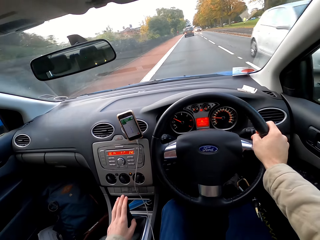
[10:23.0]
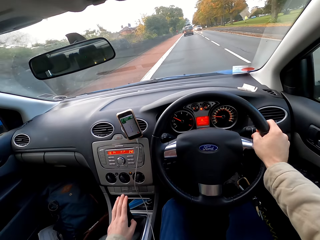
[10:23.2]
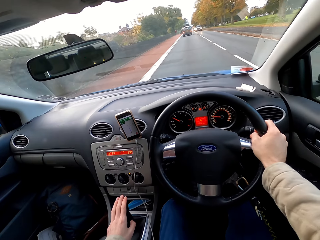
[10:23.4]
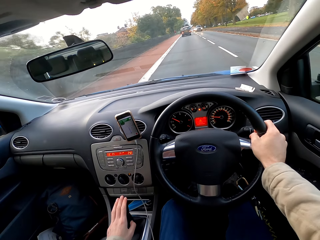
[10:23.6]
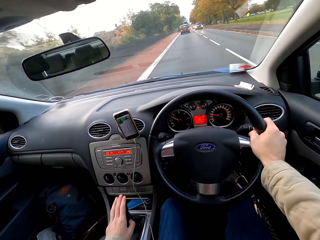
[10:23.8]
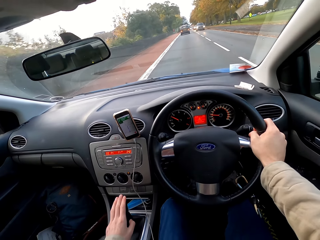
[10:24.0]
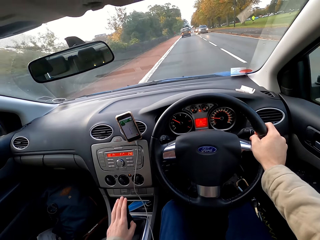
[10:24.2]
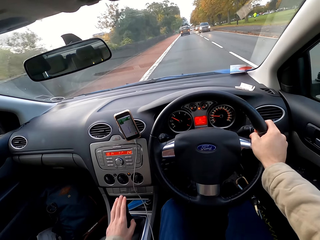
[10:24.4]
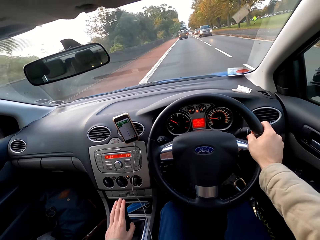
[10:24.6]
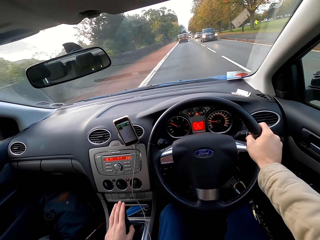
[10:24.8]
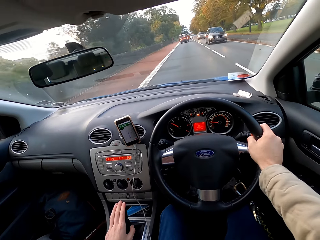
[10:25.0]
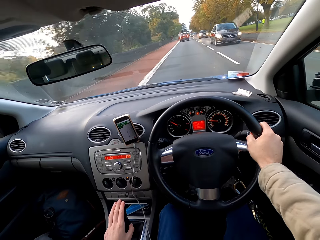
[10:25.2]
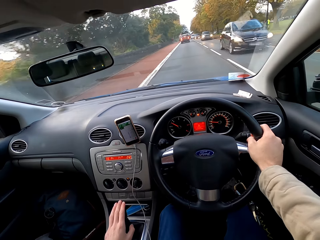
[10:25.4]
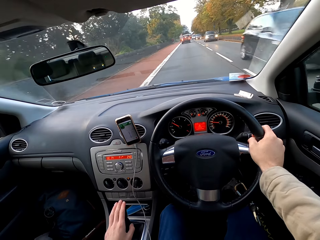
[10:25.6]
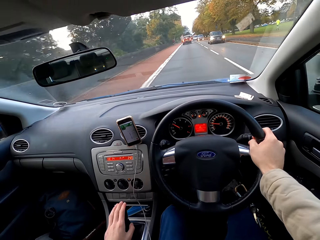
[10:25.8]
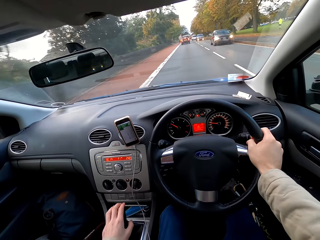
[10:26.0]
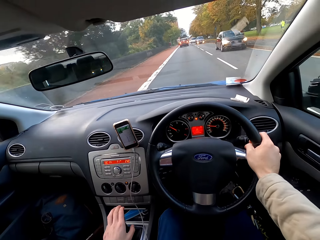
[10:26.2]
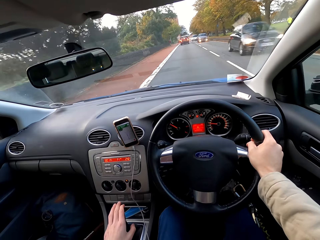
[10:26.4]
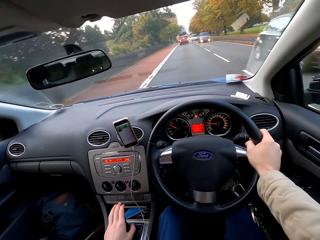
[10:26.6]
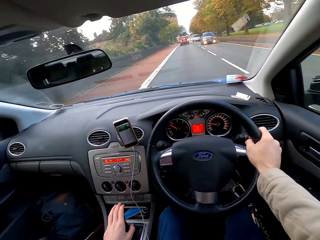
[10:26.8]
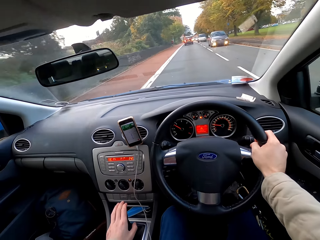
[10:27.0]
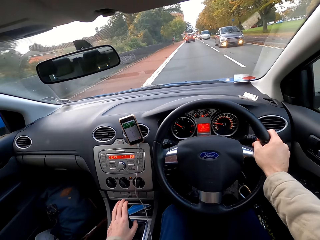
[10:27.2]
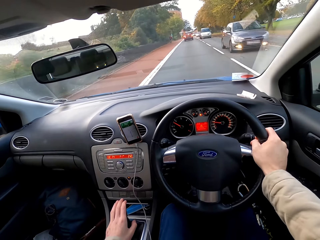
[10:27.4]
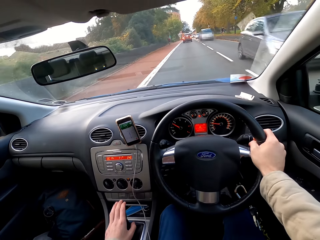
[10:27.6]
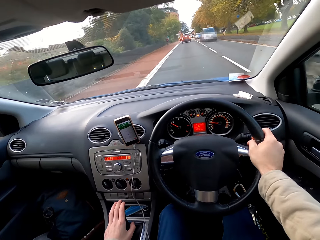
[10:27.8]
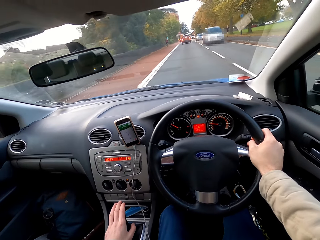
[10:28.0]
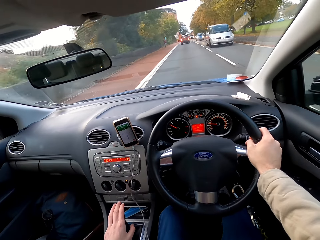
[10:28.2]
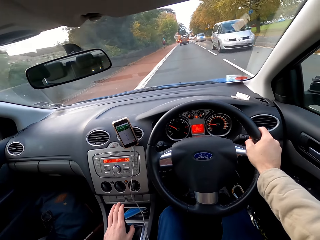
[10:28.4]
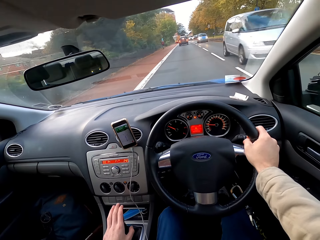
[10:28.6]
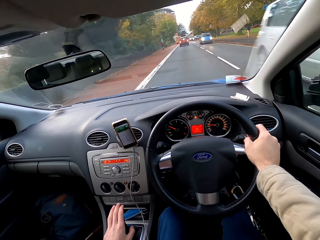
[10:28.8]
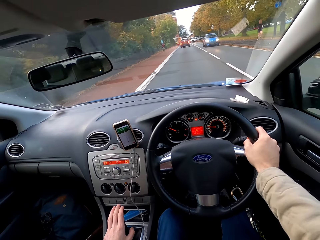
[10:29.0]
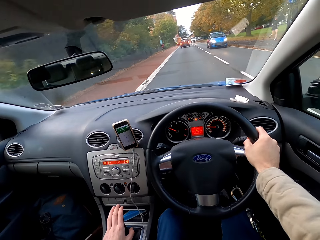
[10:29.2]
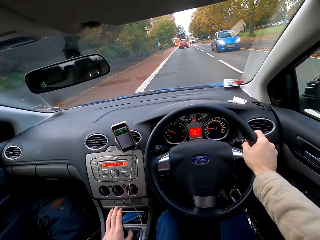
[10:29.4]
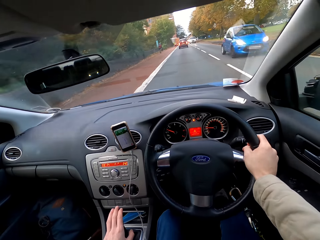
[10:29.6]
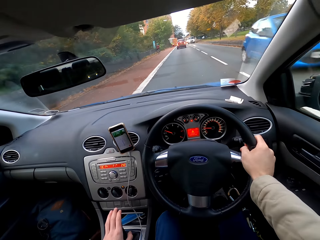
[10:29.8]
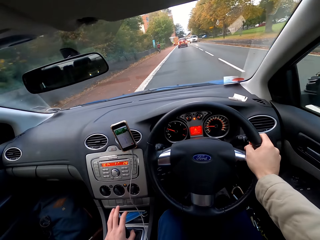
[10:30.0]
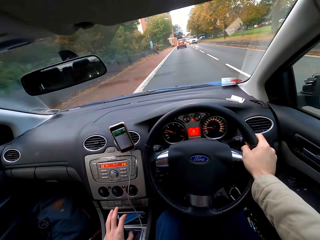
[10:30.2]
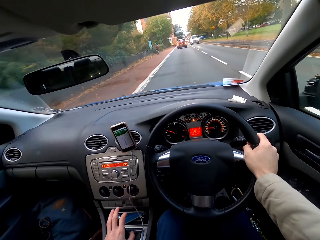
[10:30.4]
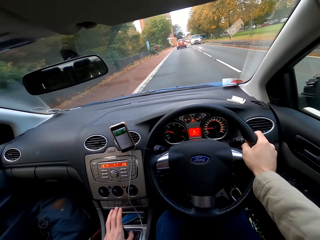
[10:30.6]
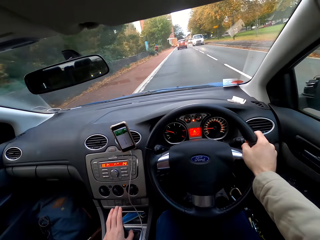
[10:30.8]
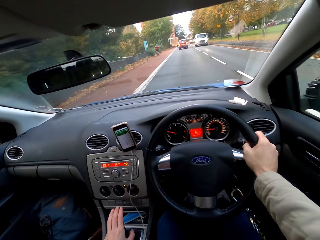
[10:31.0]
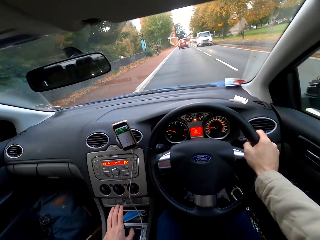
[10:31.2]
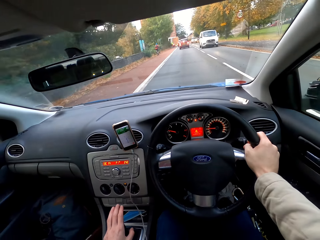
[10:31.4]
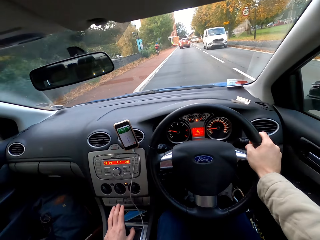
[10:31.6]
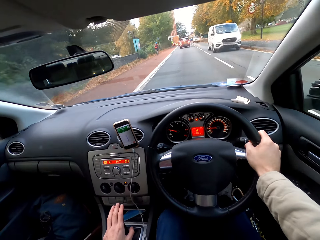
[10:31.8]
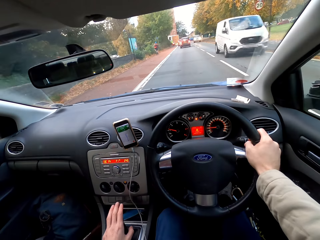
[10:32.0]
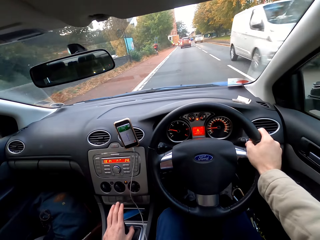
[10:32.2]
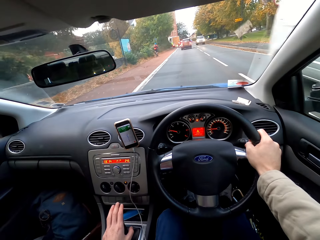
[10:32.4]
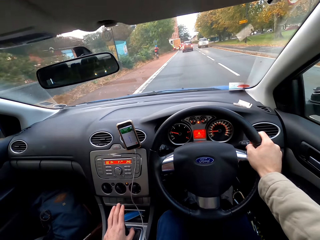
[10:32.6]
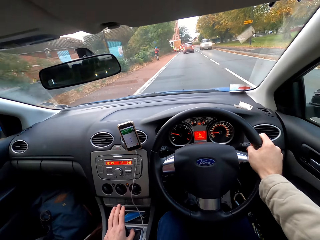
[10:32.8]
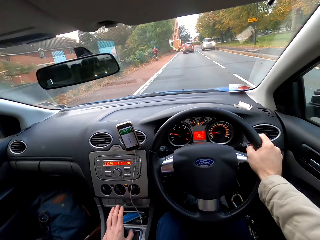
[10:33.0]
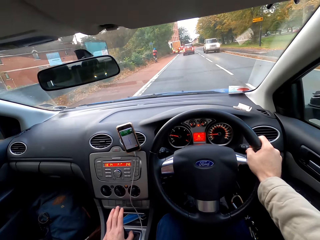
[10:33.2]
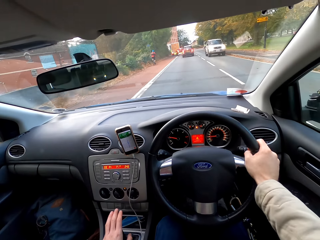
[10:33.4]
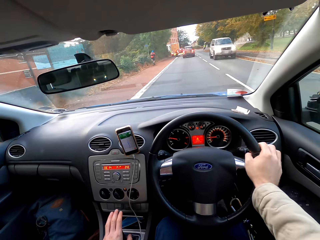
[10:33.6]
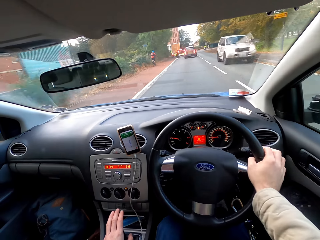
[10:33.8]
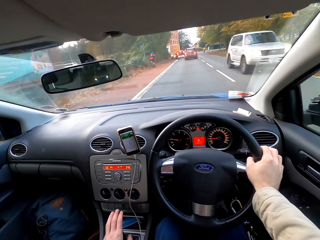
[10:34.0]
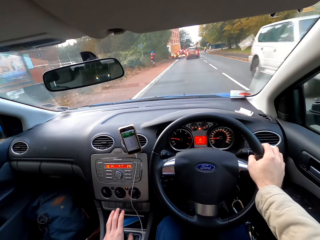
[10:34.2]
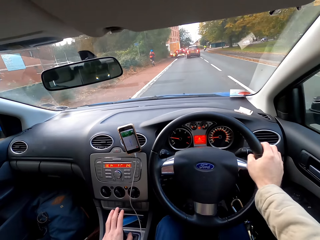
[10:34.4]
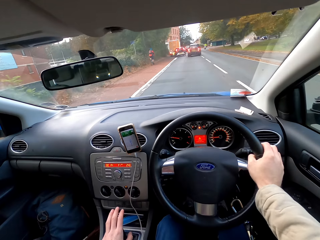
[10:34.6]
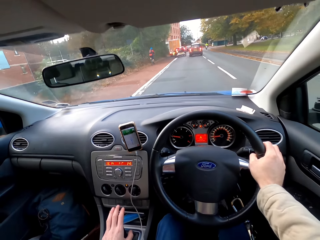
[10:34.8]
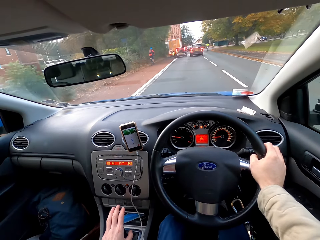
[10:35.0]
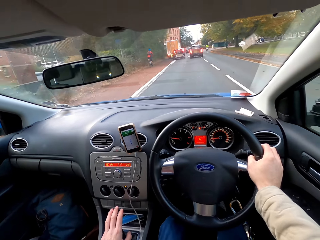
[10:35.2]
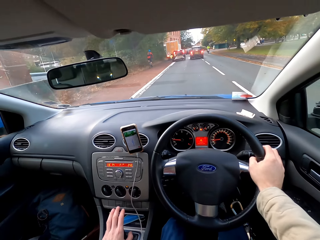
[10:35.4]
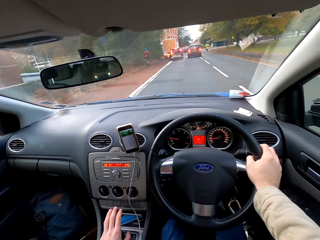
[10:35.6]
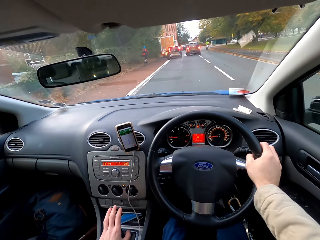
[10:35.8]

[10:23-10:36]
A white car drives past the camera wearer. A black car drives past the camera wearer. It happens again. A grey car drives past the camera wearer. It happens again. A blue car drives past the camera wearer. A white minivan drives past the camera wearer. A white car drives past the camera wearer.

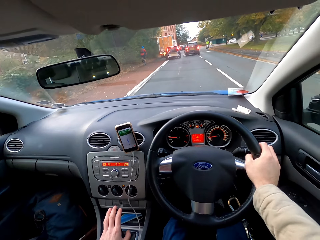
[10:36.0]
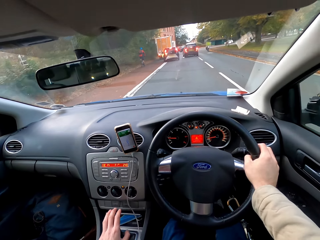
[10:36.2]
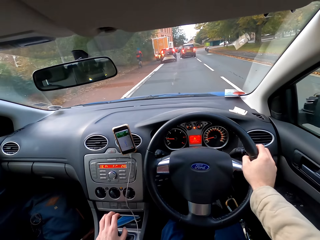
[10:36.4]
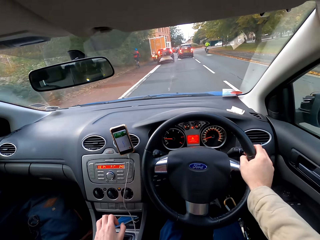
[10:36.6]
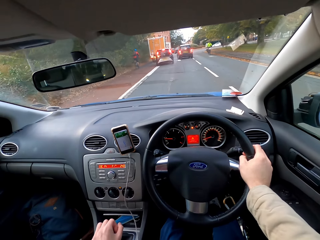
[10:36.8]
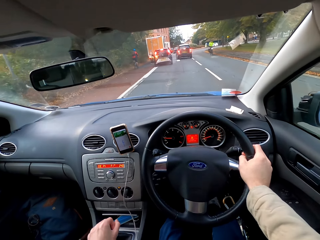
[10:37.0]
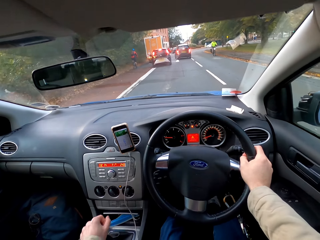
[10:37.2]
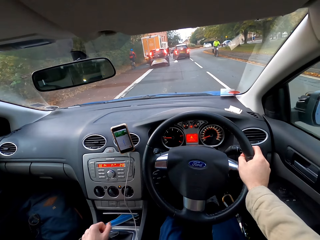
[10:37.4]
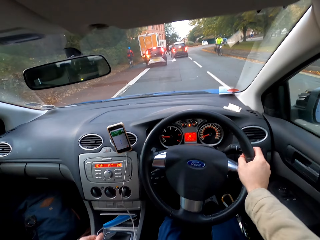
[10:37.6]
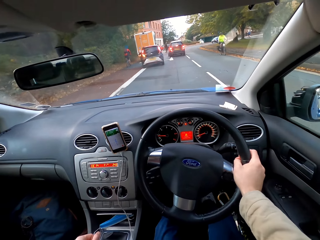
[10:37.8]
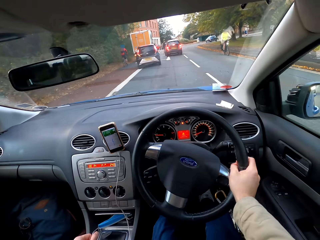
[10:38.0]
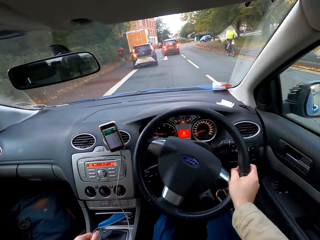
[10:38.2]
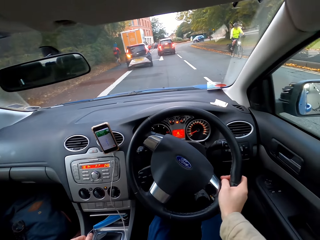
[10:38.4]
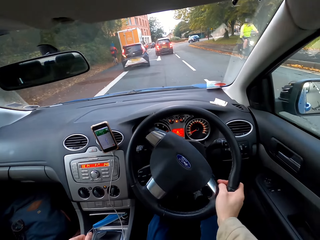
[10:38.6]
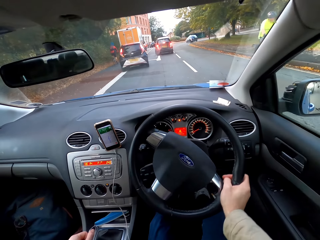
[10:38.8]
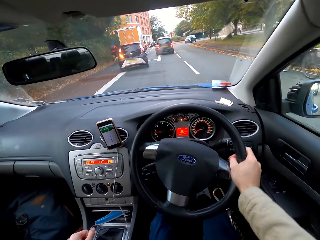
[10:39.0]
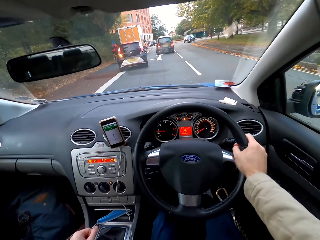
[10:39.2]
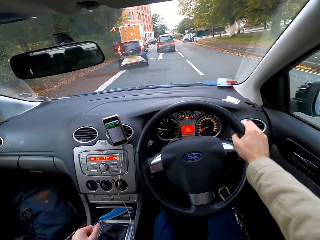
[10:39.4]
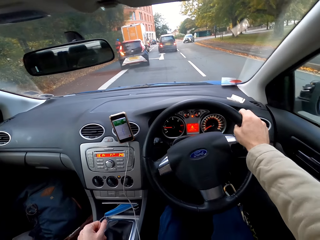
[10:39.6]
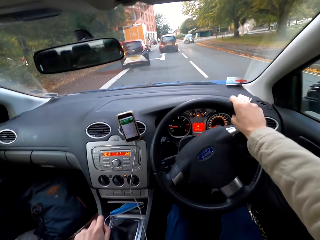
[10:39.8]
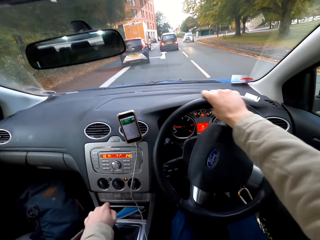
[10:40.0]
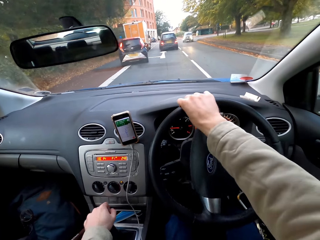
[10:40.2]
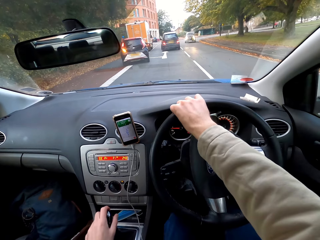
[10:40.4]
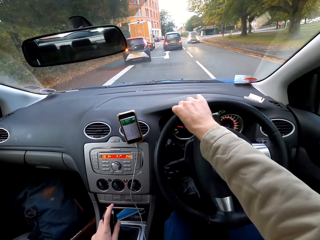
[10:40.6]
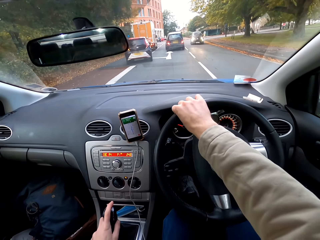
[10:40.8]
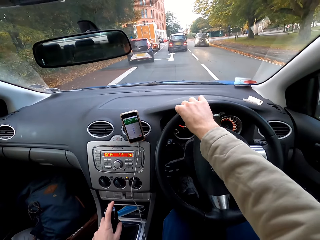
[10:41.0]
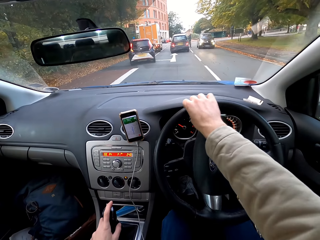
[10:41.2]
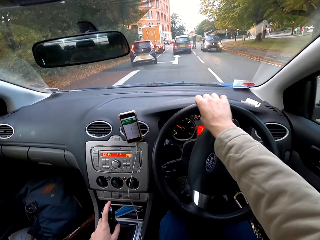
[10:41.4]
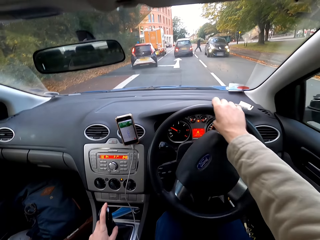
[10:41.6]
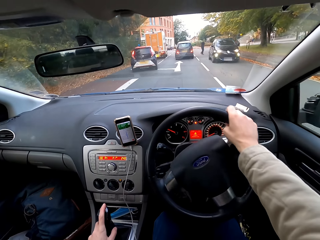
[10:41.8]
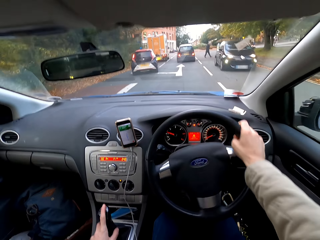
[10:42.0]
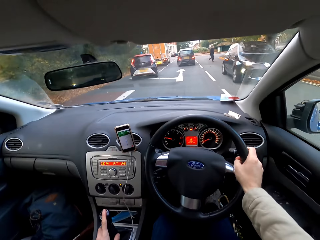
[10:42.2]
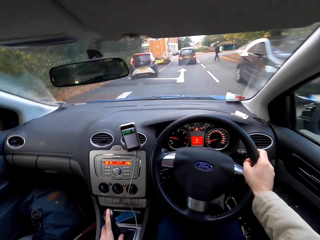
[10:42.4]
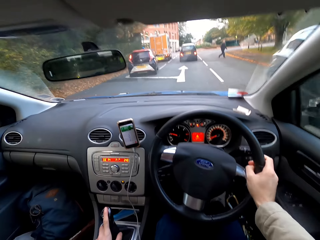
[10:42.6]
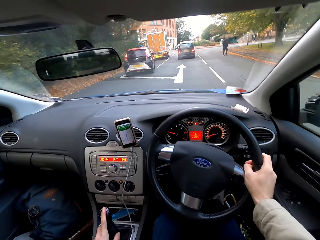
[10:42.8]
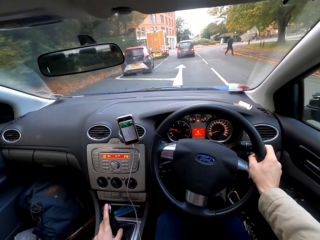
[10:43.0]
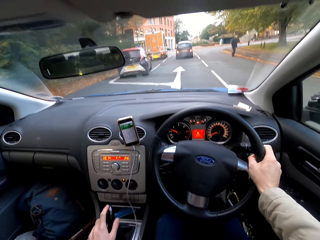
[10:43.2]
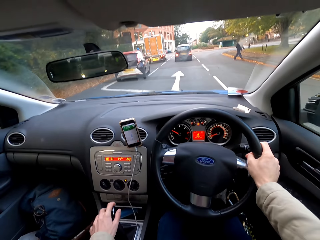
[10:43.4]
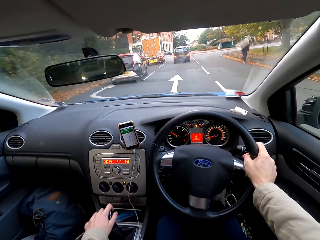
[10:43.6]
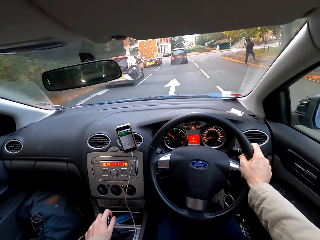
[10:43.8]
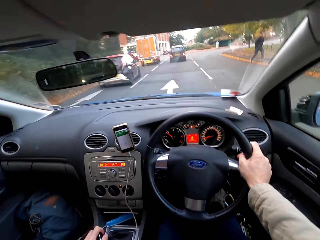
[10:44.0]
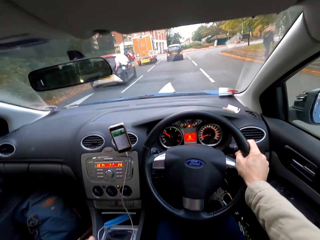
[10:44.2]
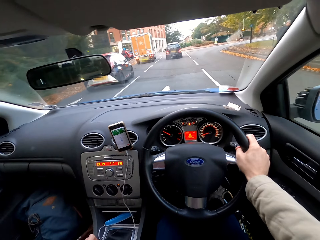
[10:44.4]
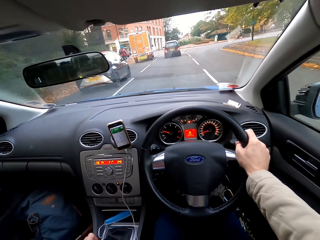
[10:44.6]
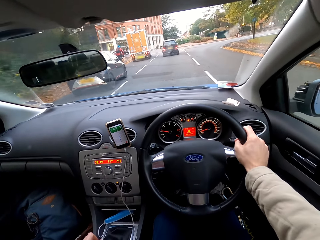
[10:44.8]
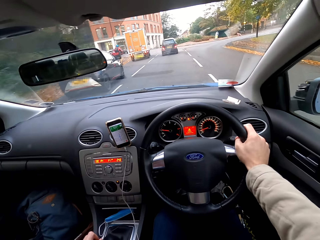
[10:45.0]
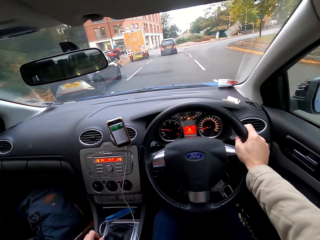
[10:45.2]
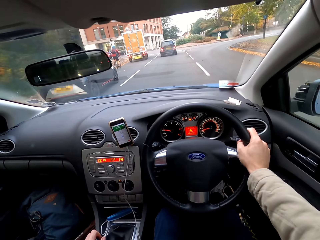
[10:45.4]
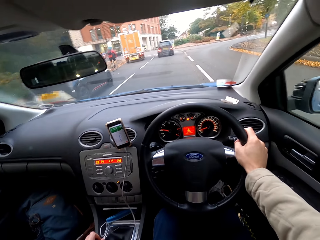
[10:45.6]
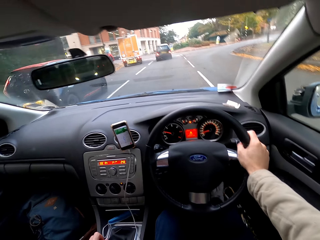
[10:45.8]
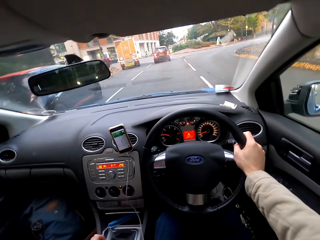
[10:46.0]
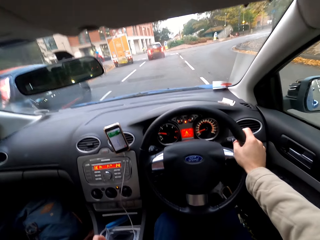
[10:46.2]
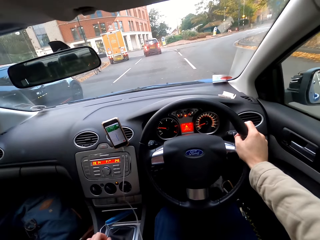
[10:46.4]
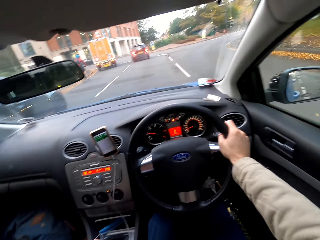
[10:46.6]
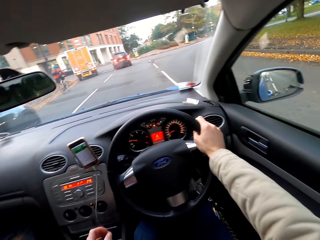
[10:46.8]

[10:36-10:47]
The camera wearer operates the gear lever with his left hand. A man on a bicycle rides past the camera wearer. A black car drives past the camera wearer.
